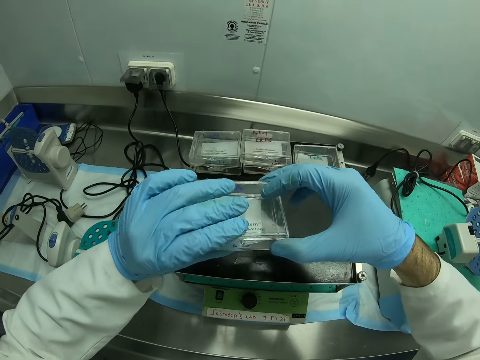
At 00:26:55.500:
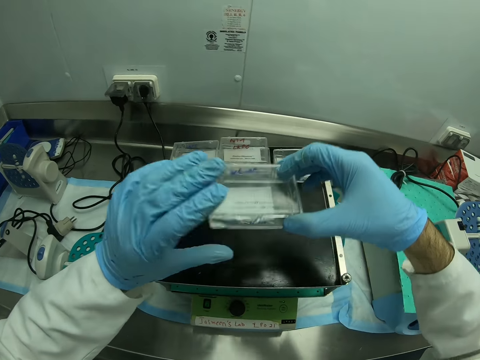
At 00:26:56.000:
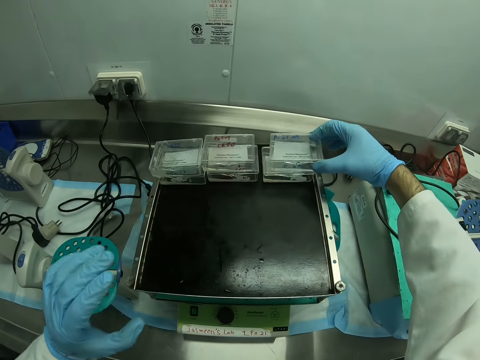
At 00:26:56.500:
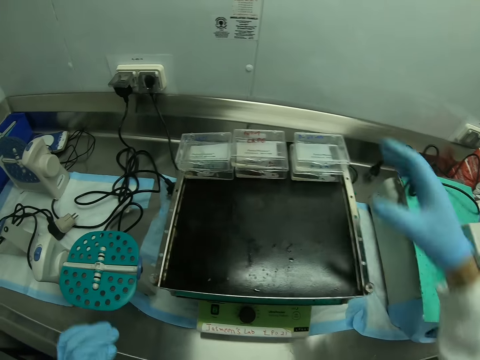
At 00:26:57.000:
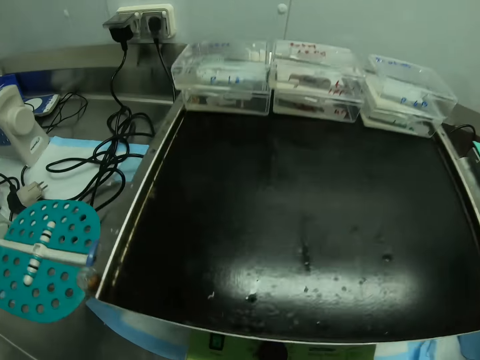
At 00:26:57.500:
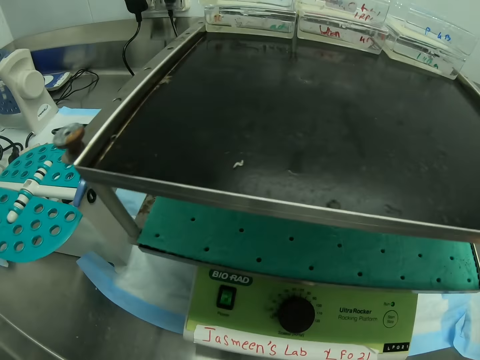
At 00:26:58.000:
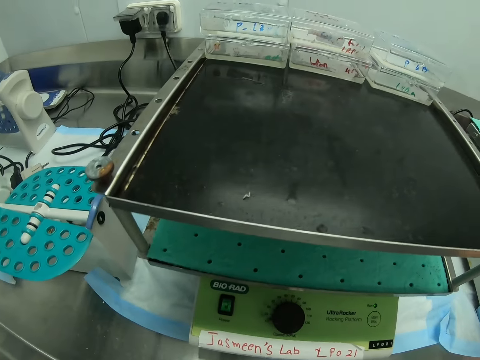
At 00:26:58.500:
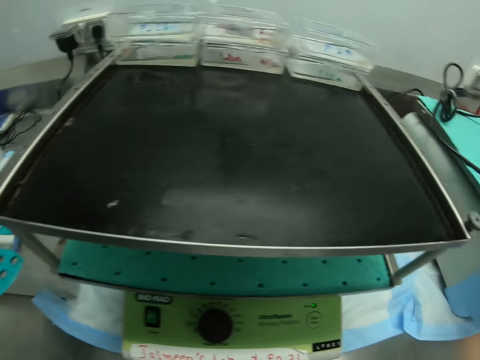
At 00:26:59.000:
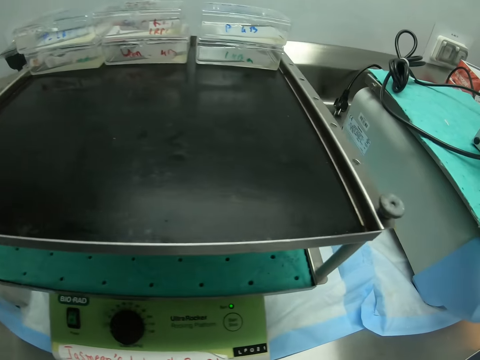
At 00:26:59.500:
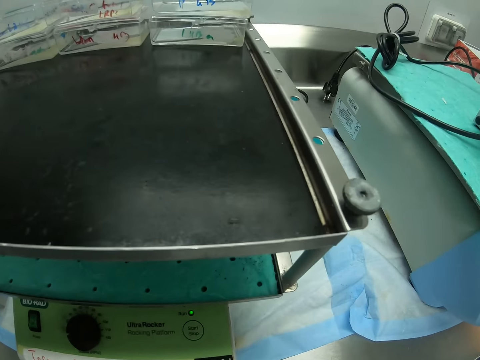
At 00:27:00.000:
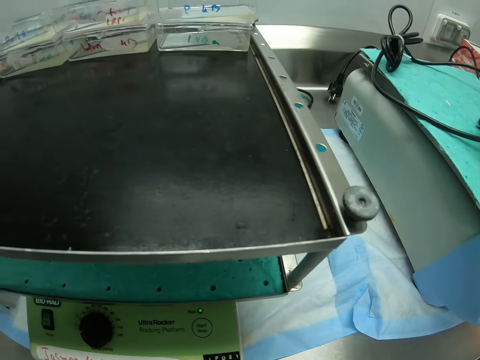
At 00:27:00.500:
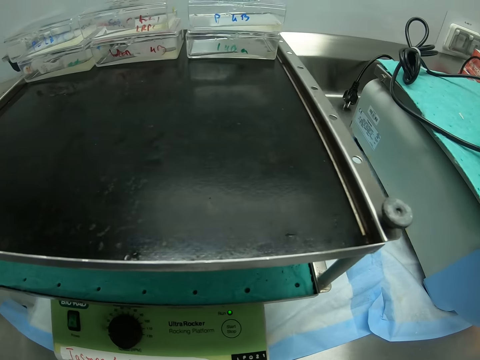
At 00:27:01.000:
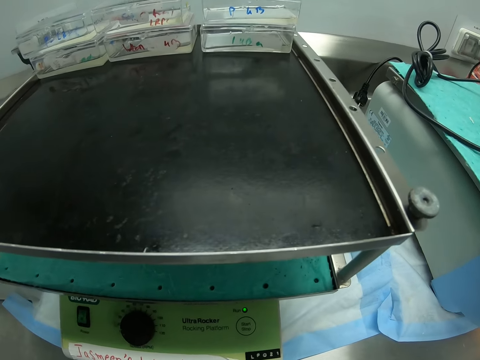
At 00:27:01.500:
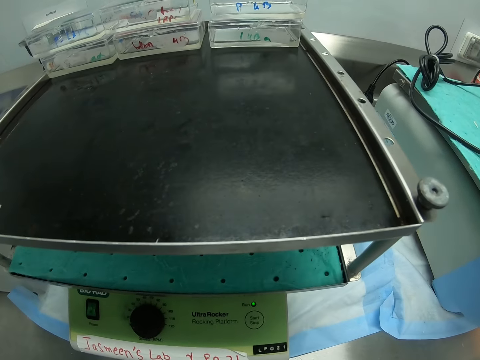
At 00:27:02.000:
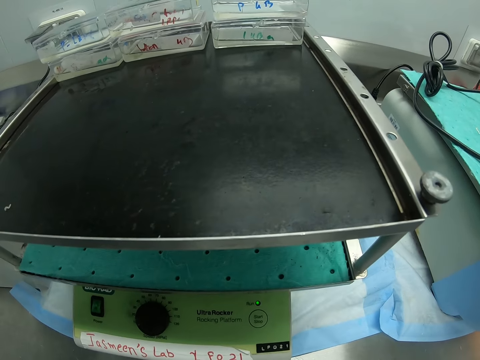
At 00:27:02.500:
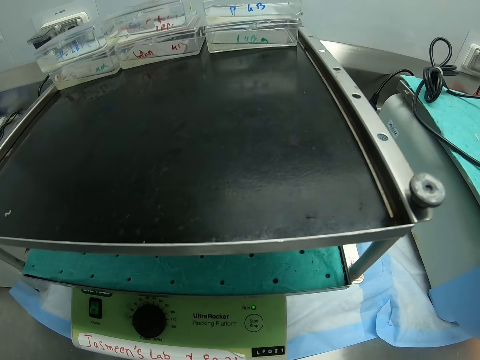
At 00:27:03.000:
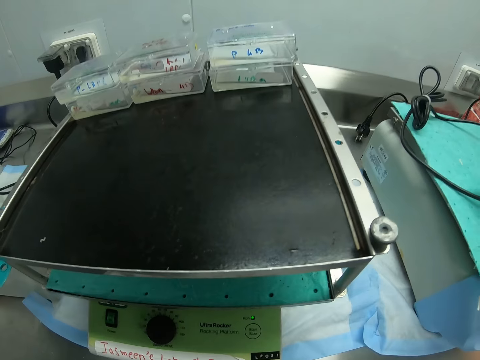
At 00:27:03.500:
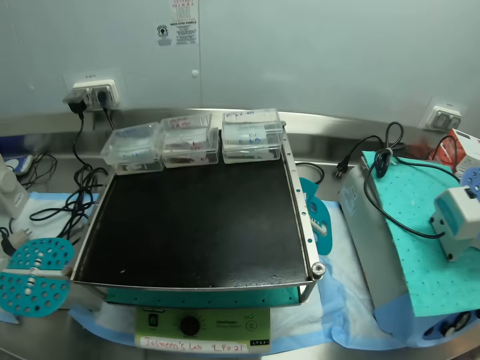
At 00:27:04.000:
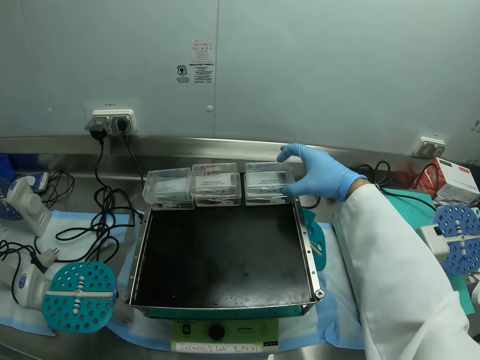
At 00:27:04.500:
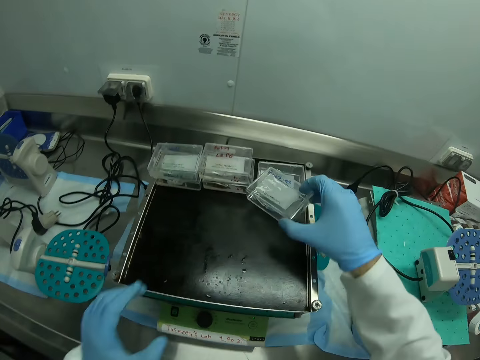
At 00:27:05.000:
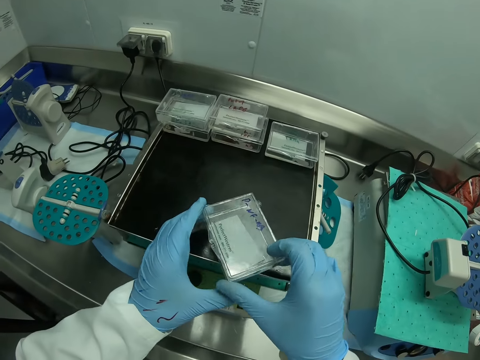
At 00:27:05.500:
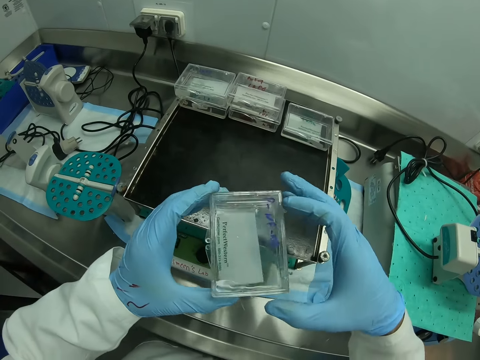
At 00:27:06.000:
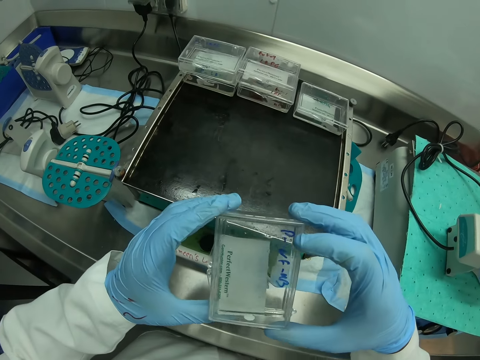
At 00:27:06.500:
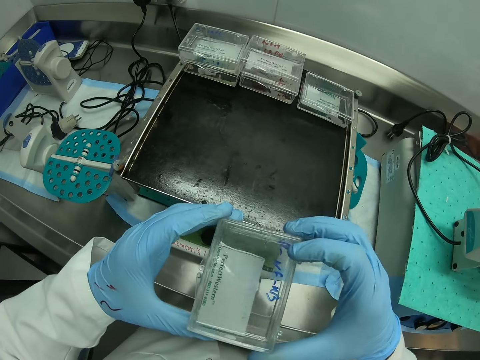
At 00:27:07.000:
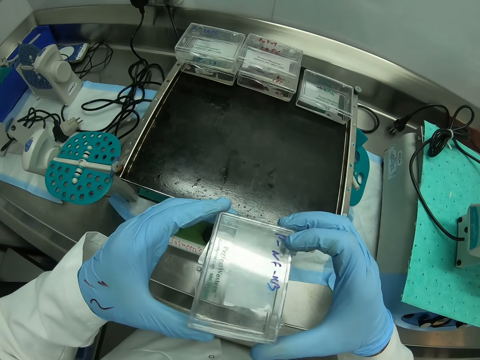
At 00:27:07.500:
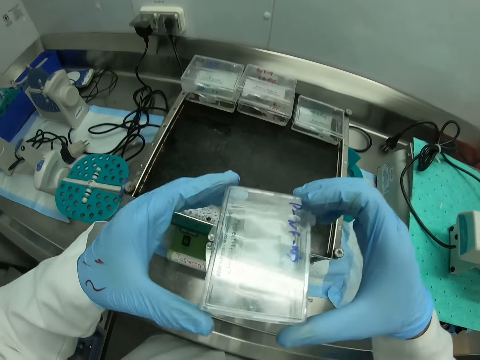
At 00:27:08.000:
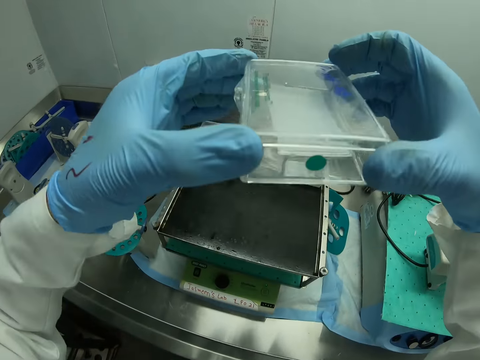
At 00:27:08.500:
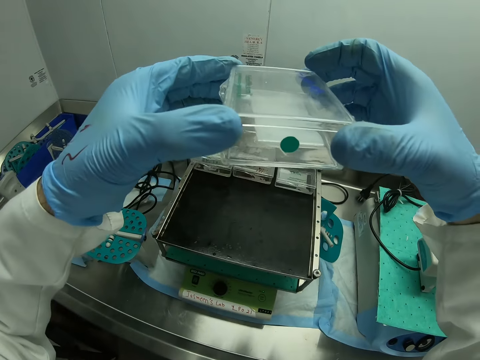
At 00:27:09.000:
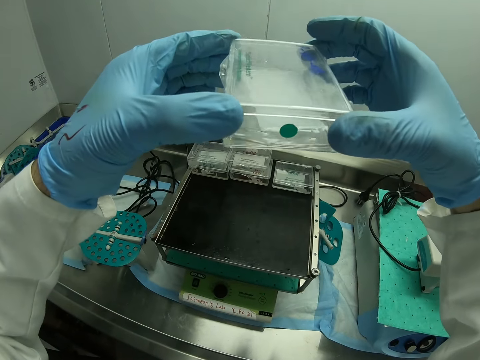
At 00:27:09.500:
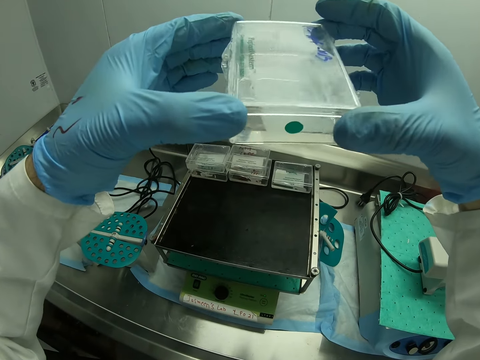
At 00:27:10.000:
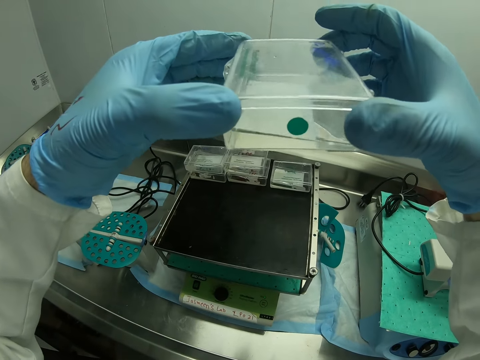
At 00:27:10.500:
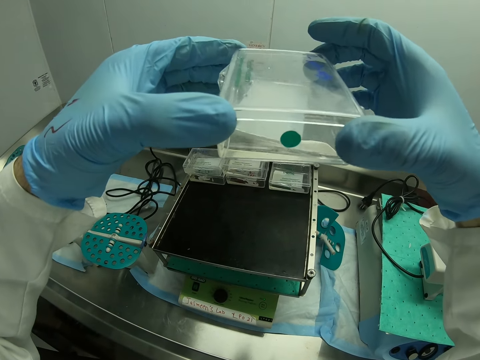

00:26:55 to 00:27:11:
The camera wearer arranges the small containers on the Bio-Rad Ultra Tracker. He stares at the Bio-Rad Ultra Tracker. He stares at the small container in his hands.

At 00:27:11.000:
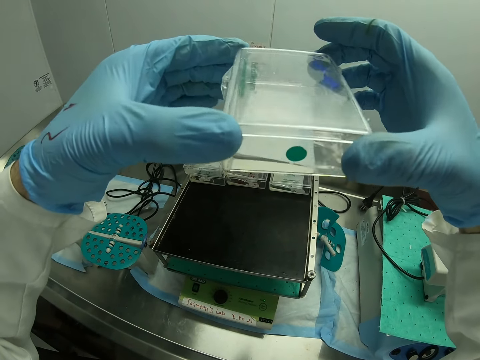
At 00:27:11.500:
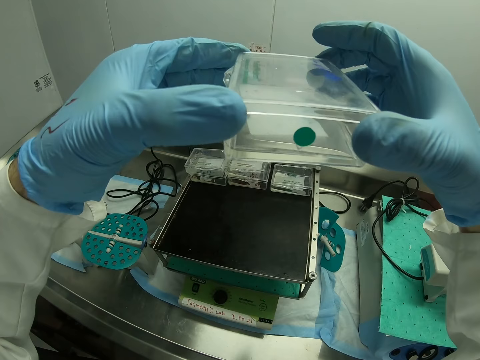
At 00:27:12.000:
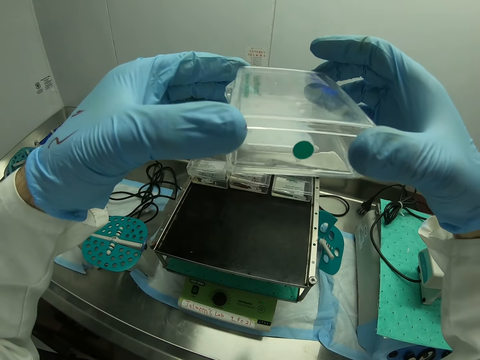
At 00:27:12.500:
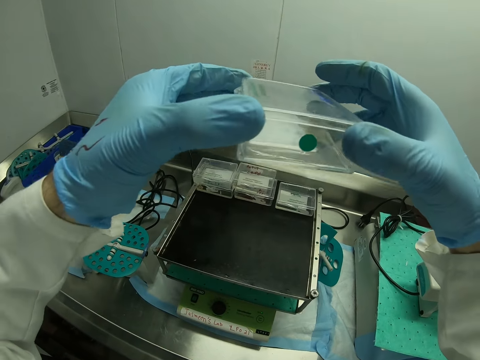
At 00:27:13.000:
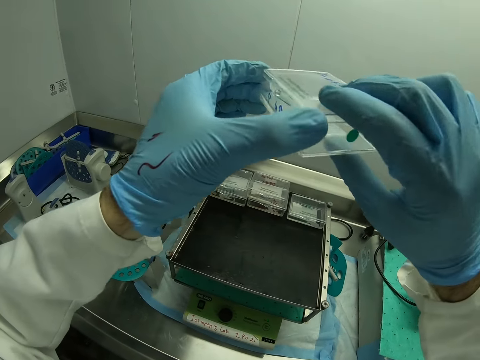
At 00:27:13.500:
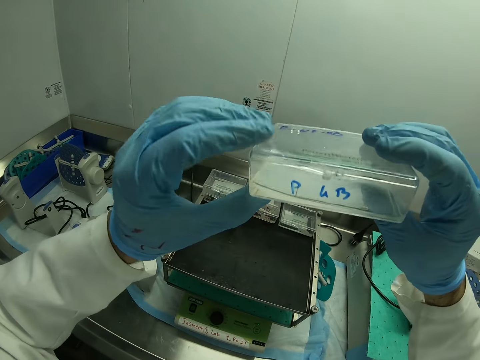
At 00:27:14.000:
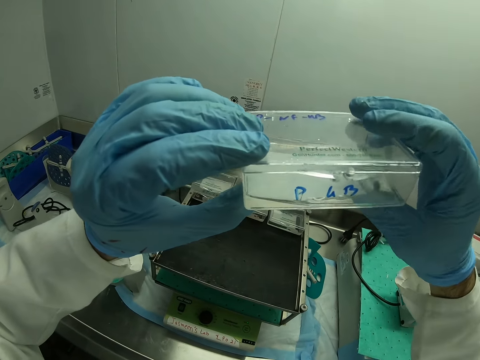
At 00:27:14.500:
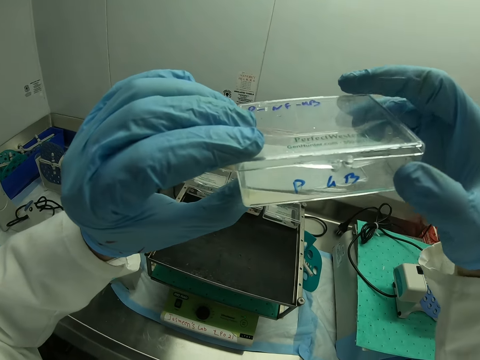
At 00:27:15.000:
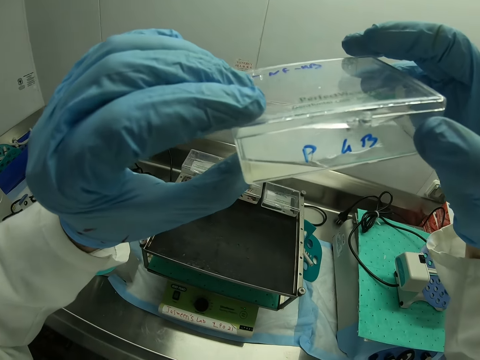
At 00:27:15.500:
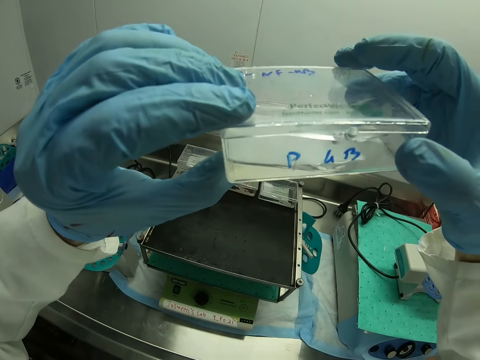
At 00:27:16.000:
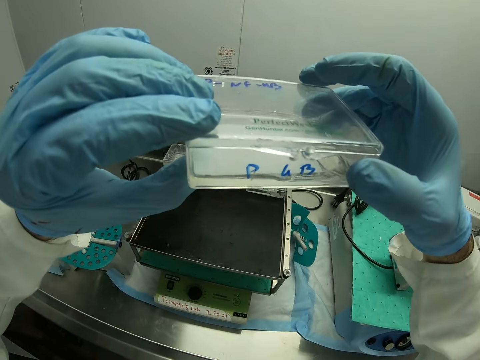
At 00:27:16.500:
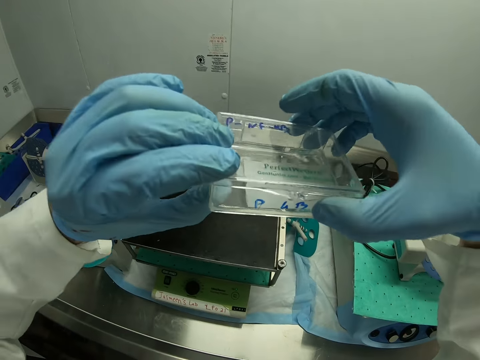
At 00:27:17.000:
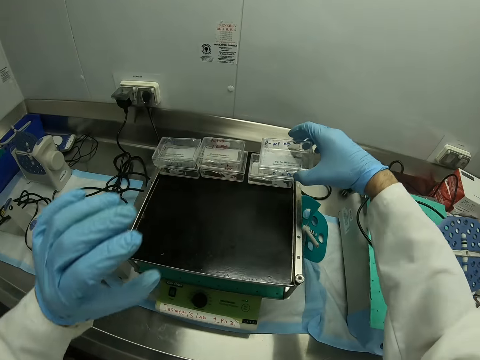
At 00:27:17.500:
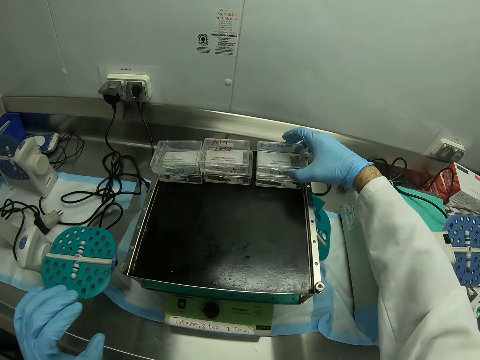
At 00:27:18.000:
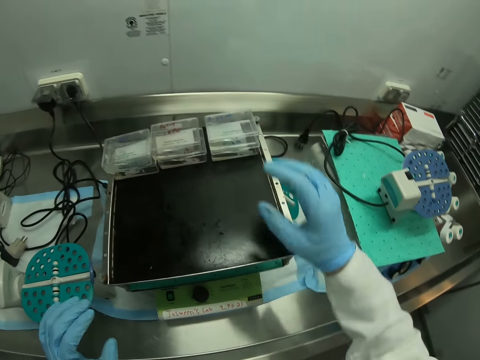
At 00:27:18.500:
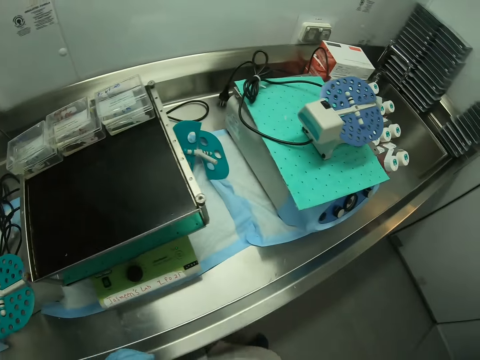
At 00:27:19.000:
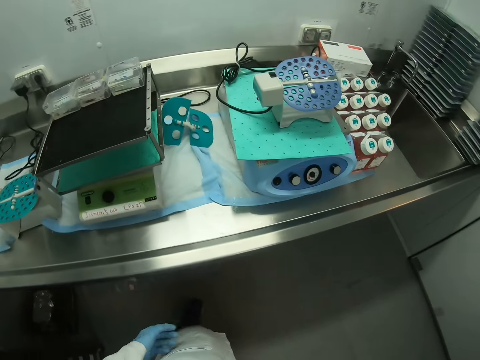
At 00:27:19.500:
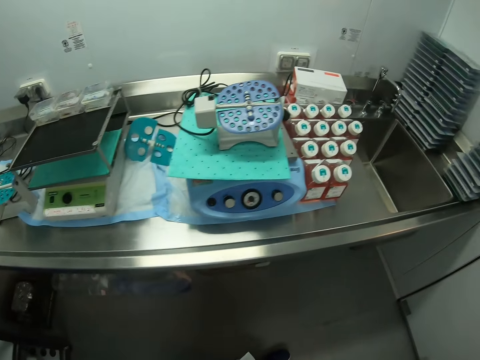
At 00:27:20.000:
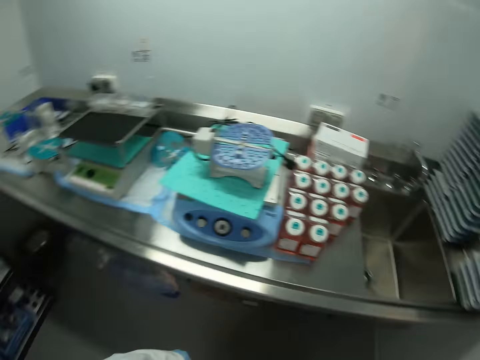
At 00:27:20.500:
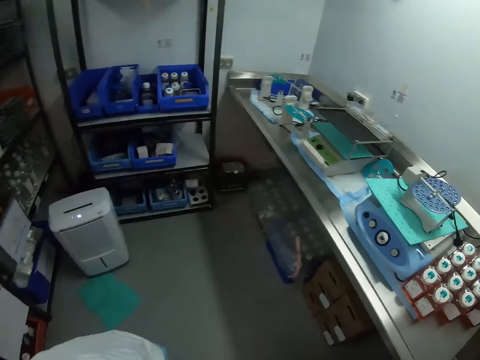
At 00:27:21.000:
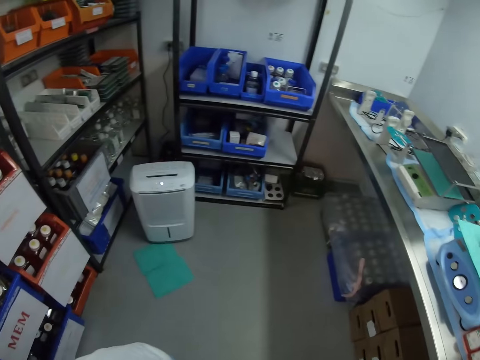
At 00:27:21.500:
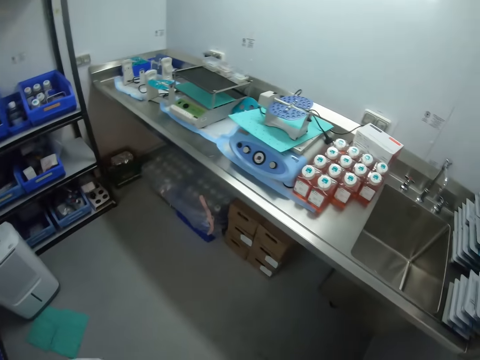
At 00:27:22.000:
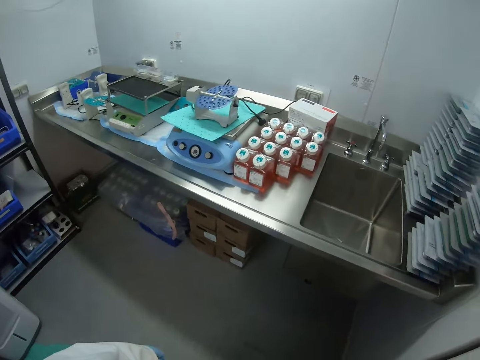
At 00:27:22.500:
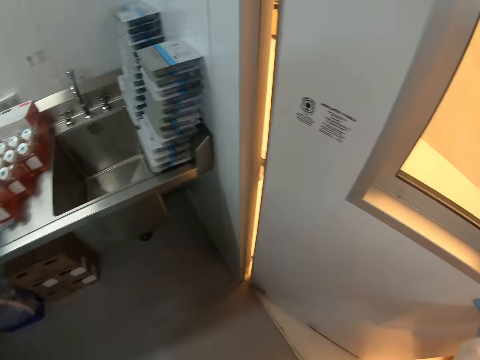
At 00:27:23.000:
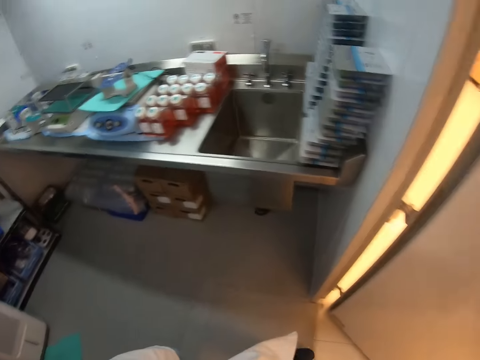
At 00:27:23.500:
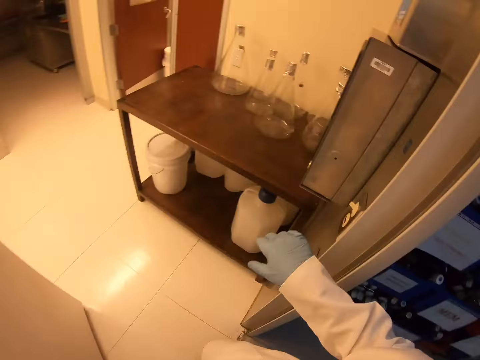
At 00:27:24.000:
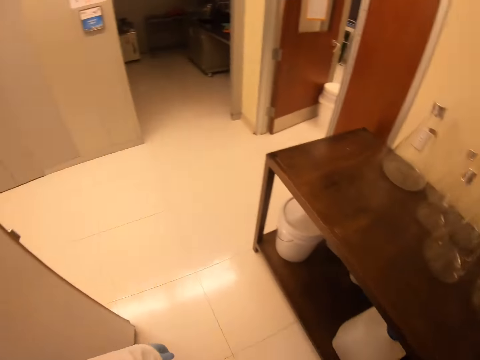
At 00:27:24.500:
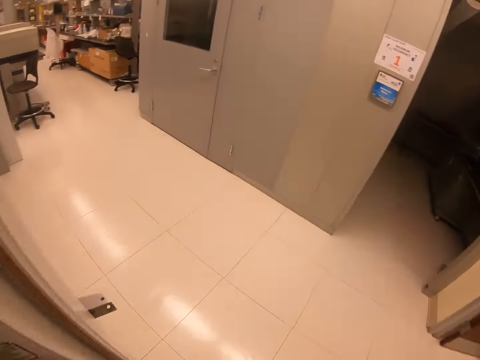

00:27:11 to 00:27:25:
The camera wearer puts down the small container. They look around the laboratory.
